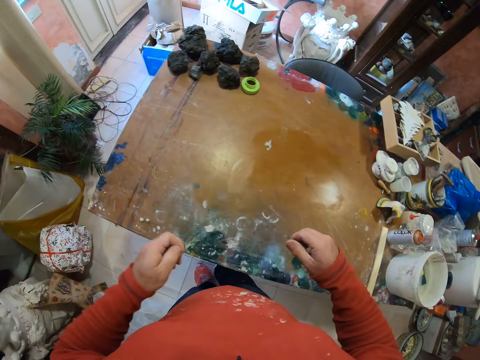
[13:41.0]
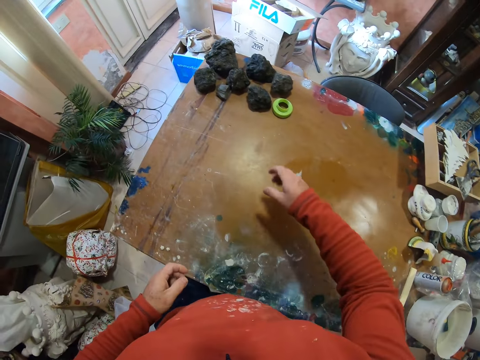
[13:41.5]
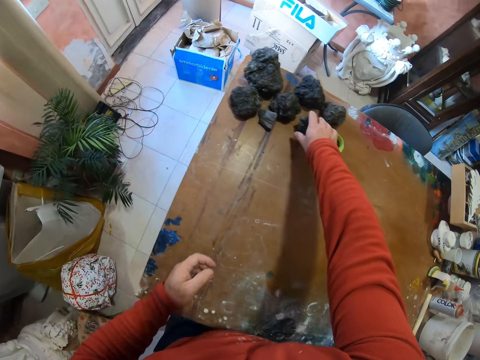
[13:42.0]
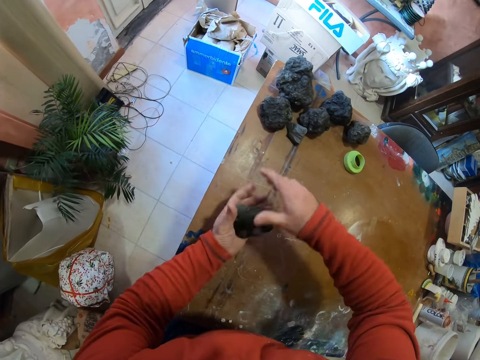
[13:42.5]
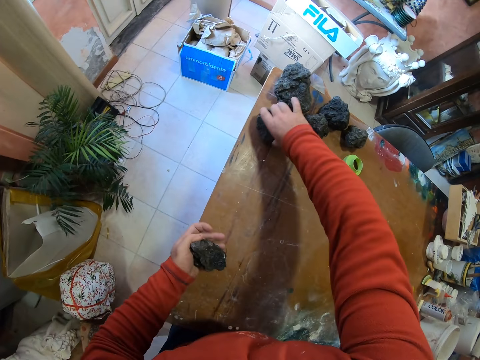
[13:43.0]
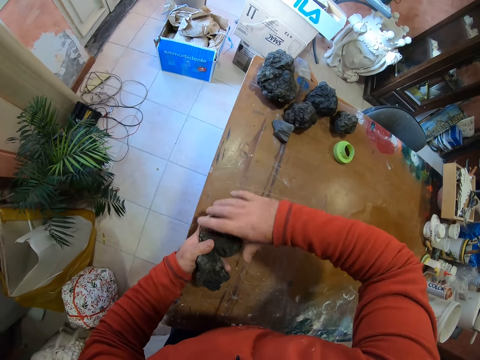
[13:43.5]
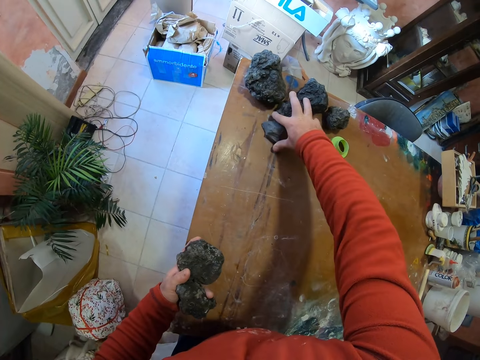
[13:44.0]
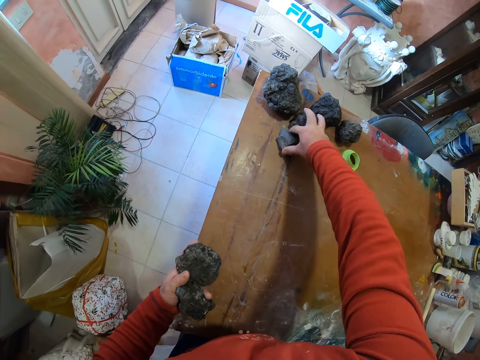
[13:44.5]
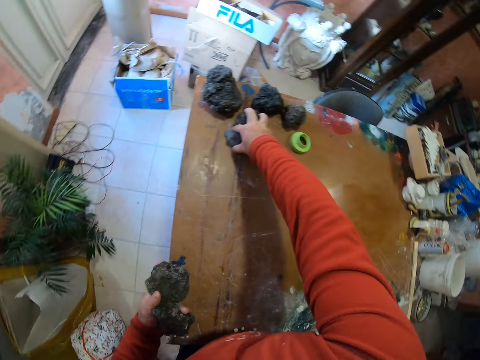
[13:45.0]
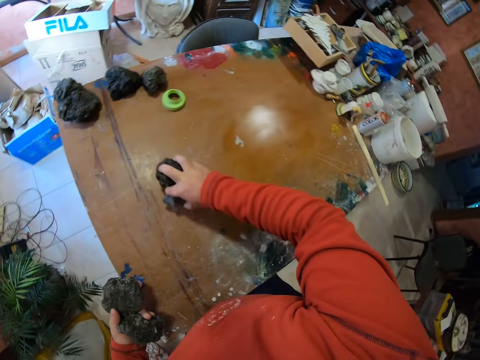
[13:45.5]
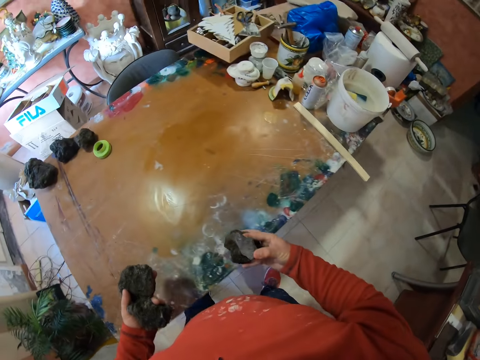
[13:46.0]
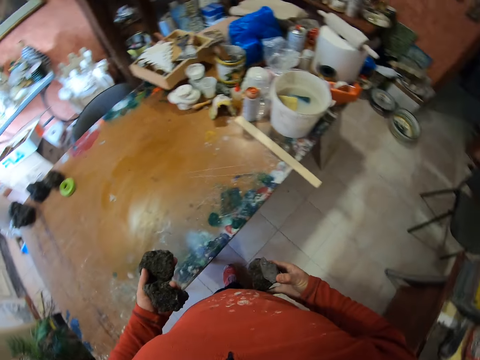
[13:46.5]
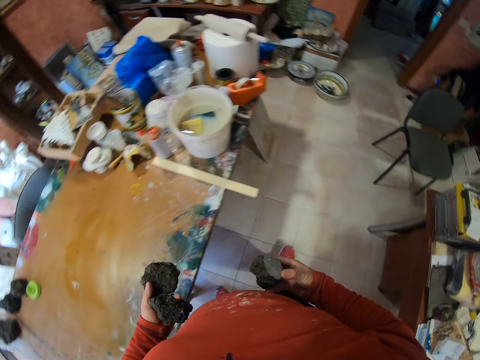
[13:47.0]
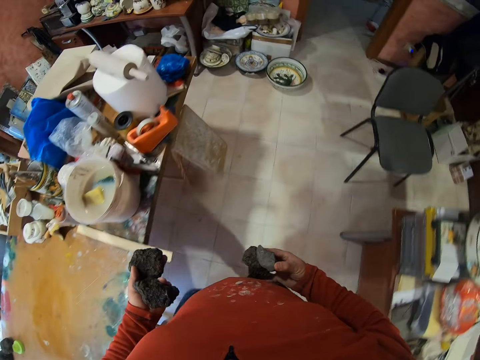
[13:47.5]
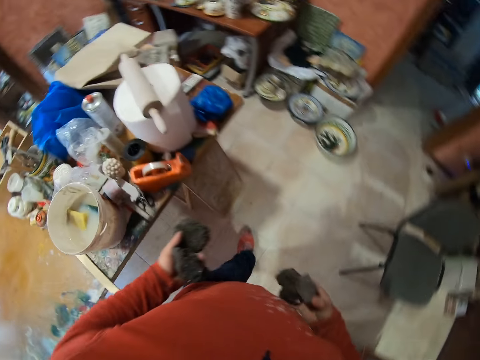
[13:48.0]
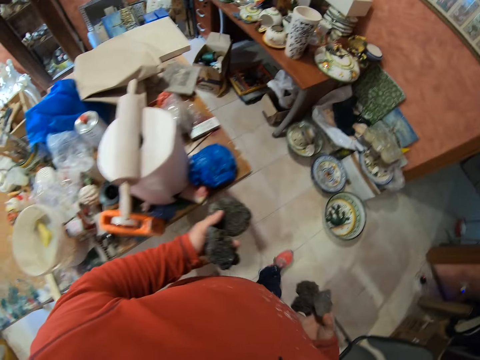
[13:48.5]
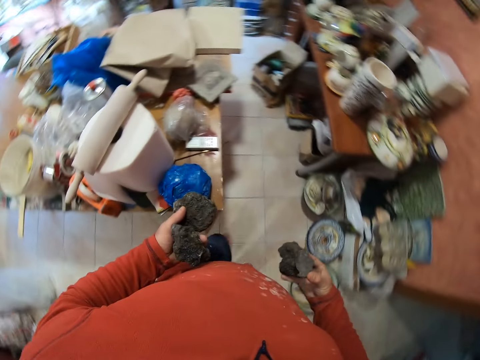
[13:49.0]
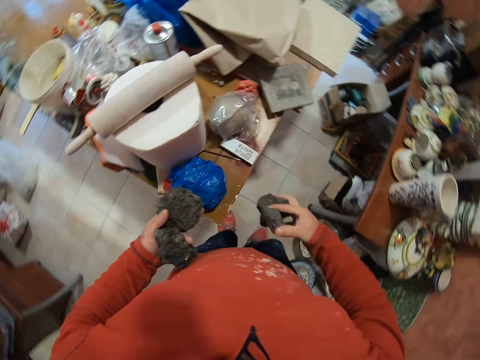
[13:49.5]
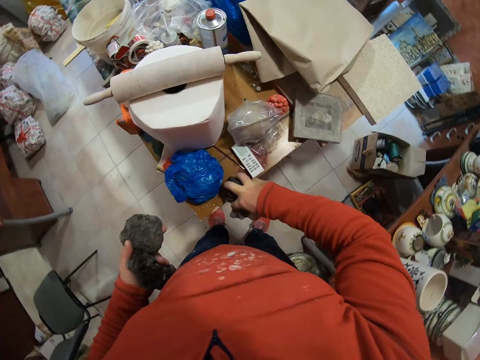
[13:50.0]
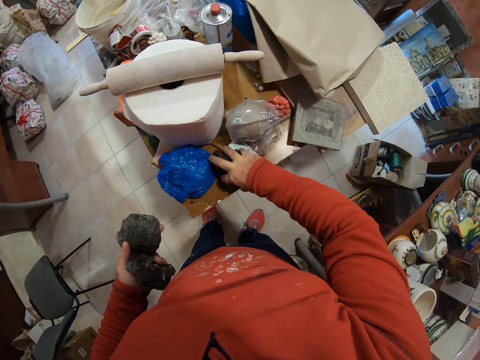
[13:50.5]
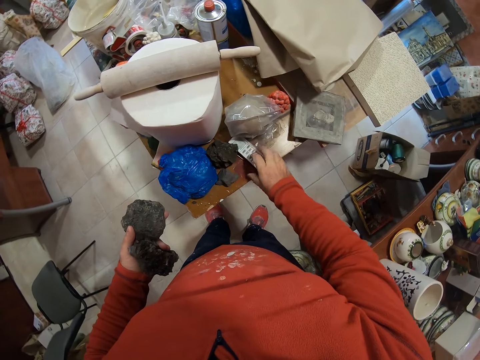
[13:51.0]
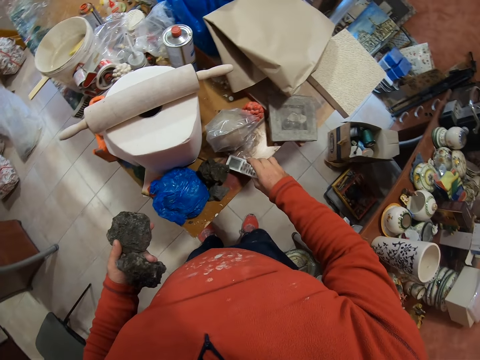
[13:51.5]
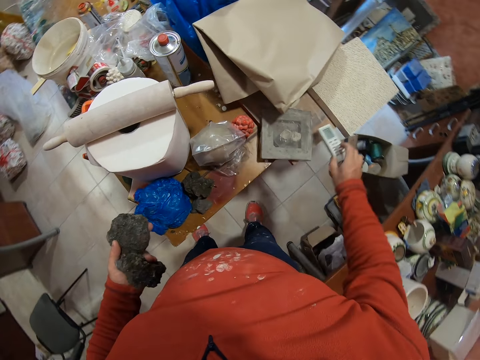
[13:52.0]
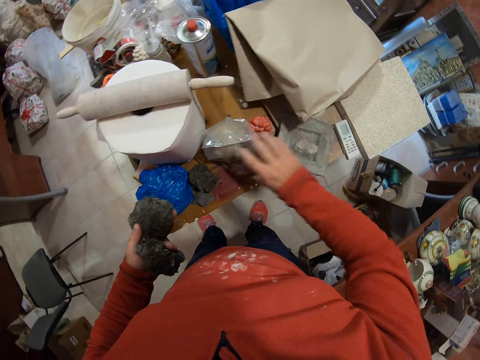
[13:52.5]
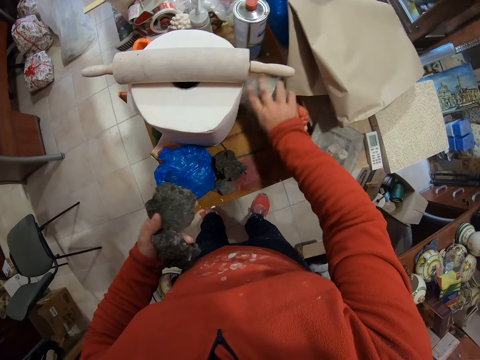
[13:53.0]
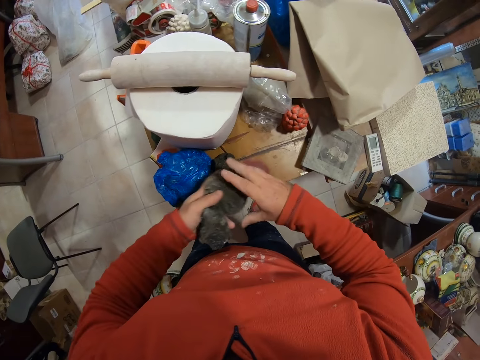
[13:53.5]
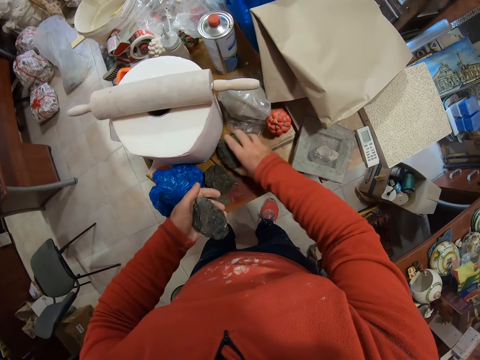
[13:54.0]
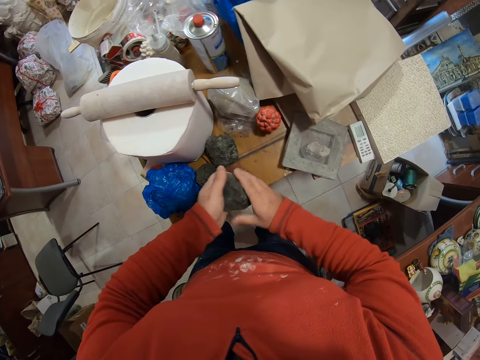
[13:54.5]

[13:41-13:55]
The camera wearer picks the clays from the table. They walk around. They put the clays on the table.

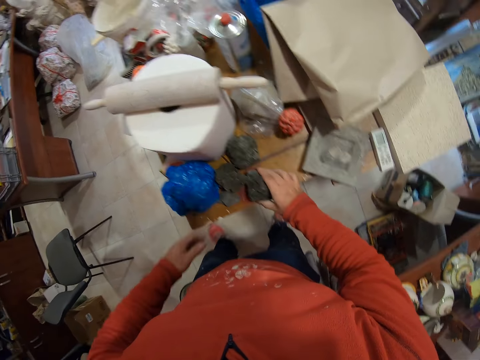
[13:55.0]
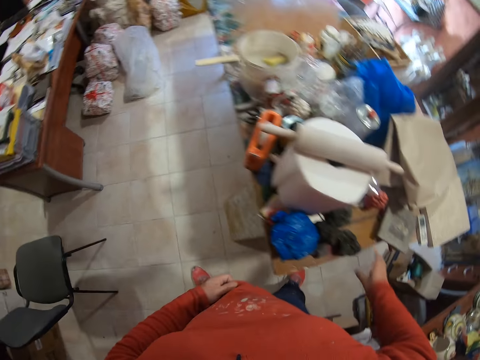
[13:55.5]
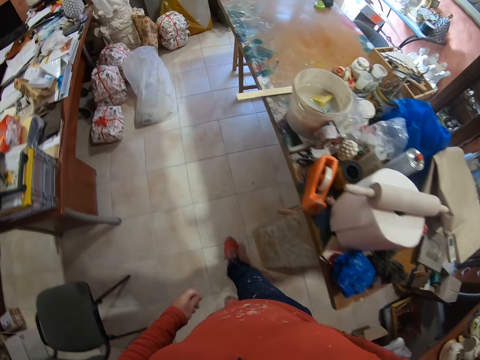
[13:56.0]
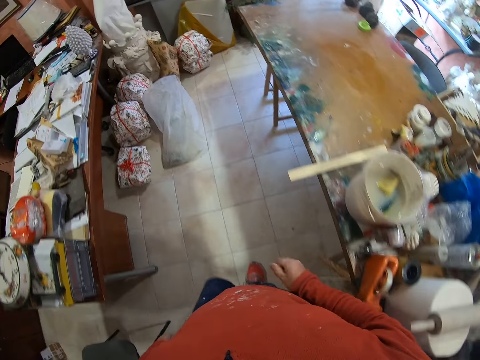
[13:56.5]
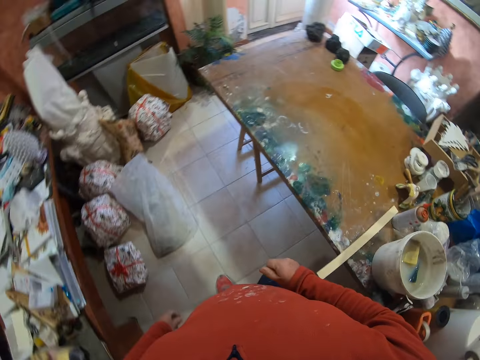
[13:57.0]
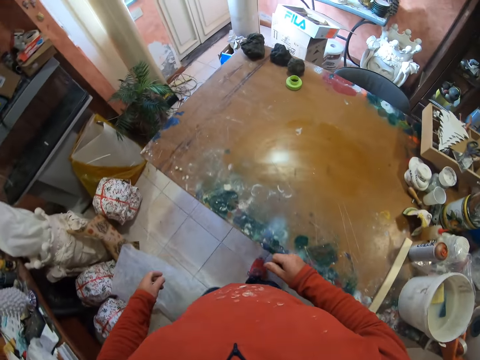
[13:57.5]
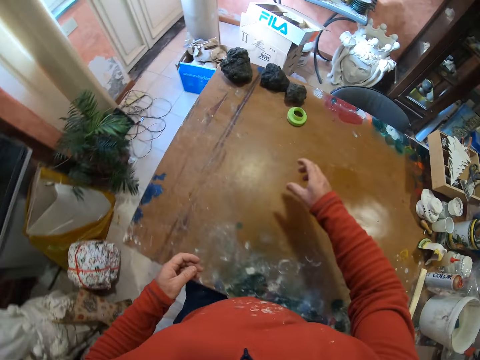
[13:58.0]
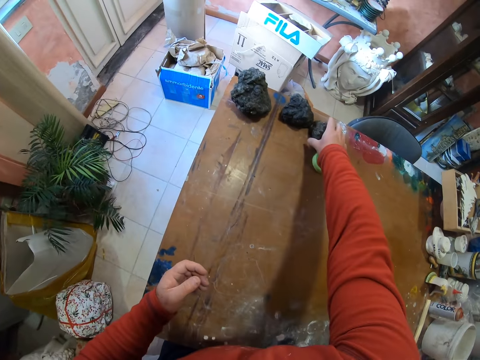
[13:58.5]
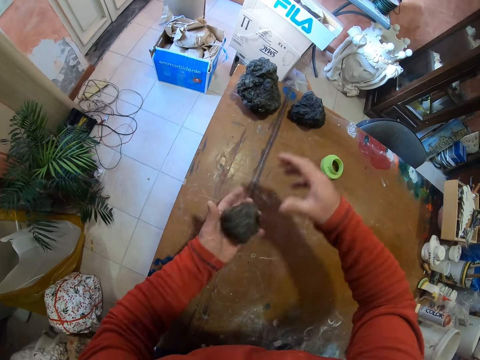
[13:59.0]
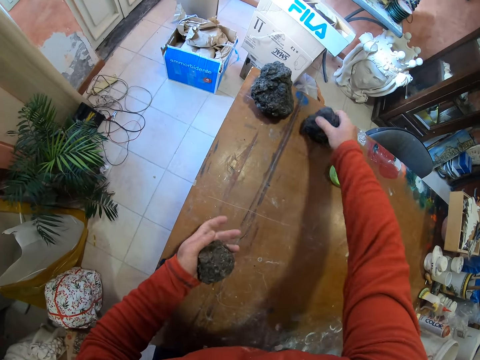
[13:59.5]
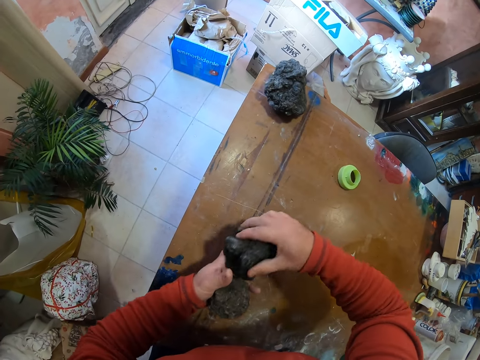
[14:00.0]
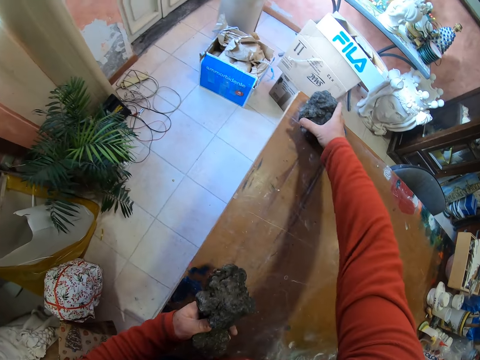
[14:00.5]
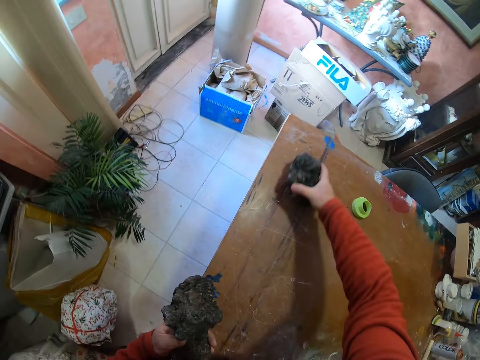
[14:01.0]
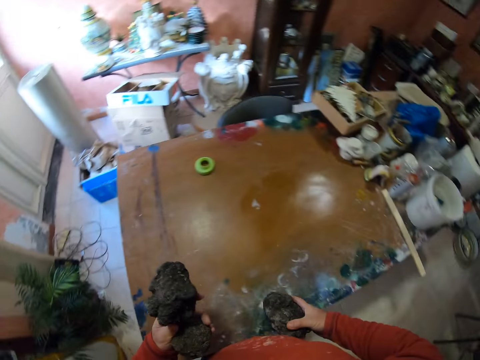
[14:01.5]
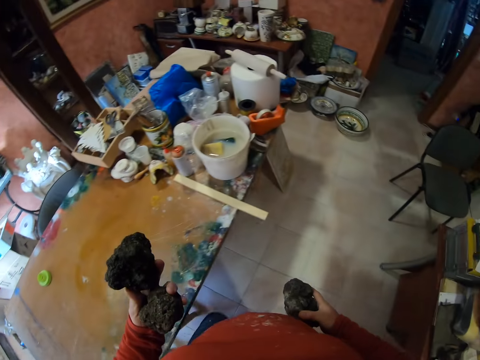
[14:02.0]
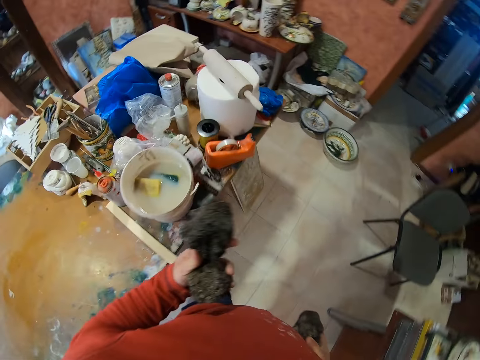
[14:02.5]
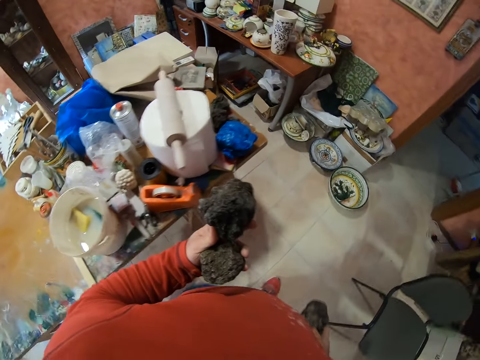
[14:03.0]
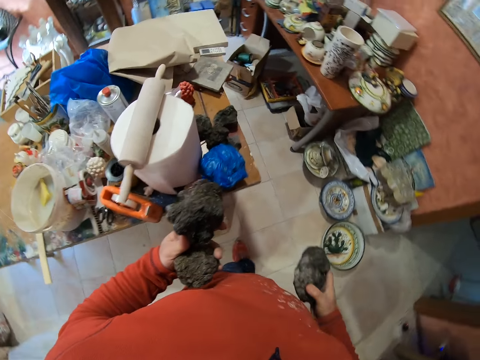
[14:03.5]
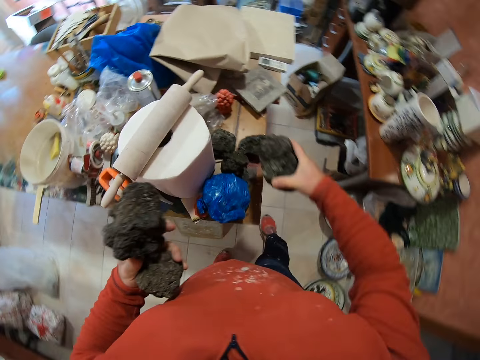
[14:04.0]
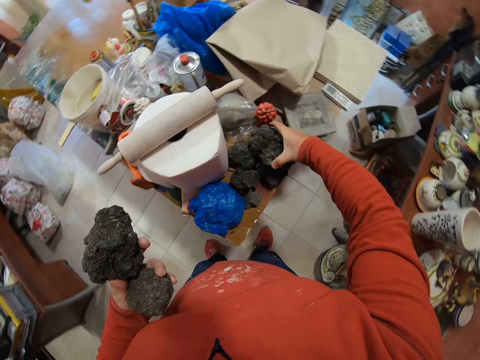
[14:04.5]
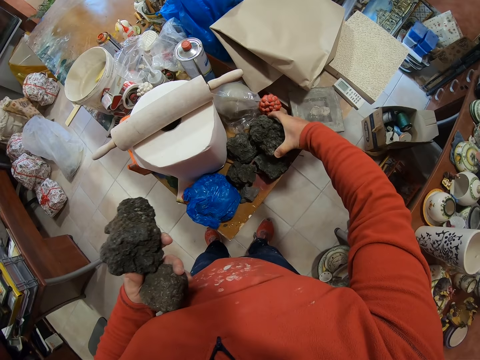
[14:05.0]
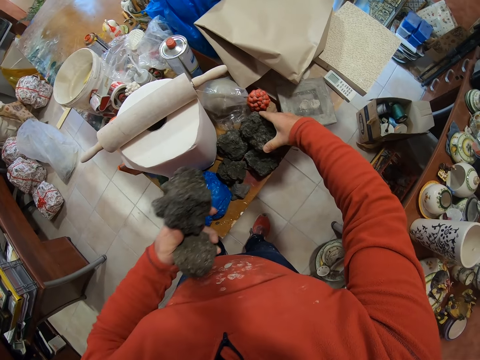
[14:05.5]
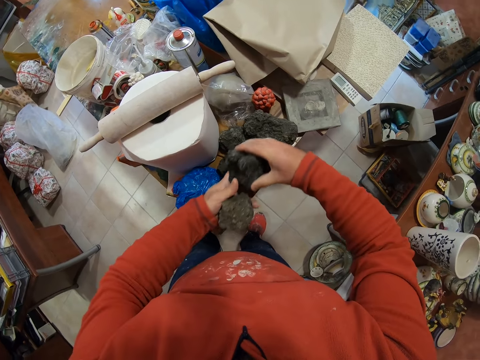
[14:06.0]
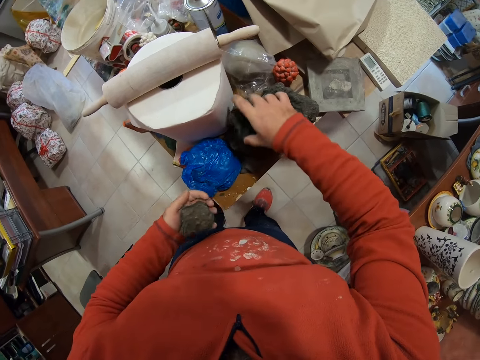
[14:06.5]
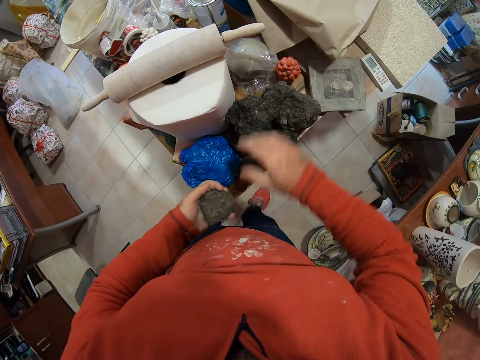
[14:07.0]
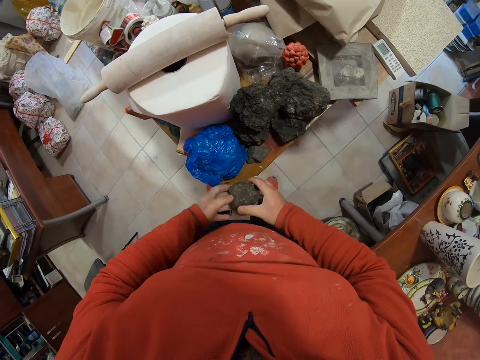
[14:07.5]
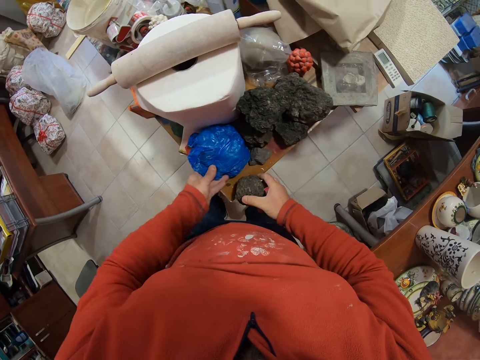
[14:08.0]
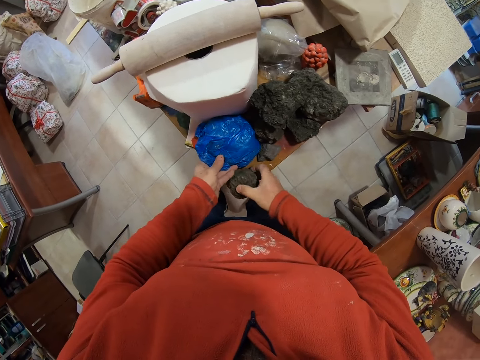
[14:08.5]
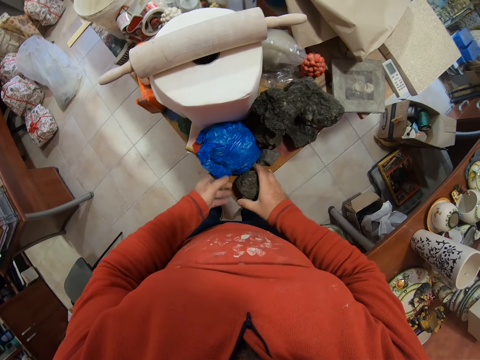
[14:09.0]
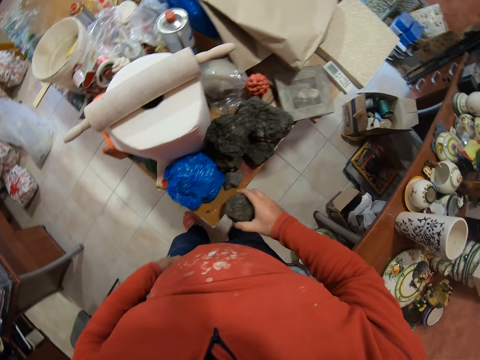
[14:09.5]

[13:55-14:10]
The camera wearer walks around. They pick the other clays from the table. They walk around. They put the clays on the table.
